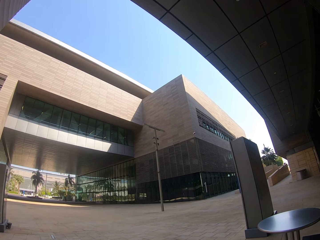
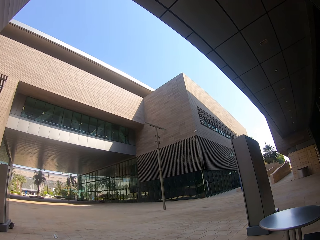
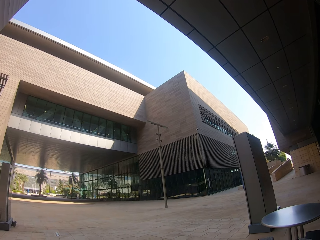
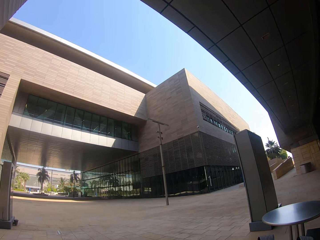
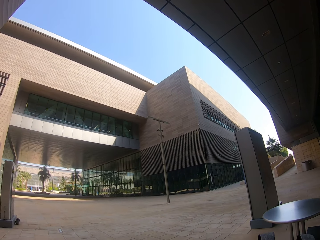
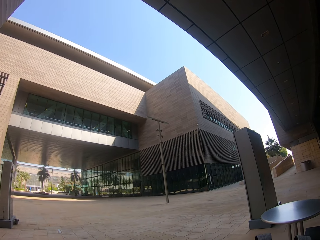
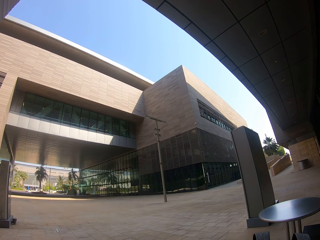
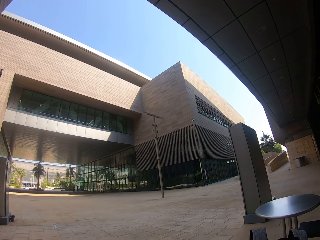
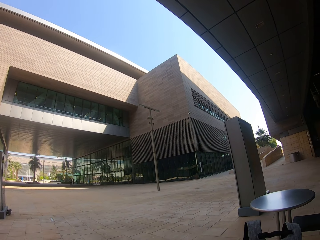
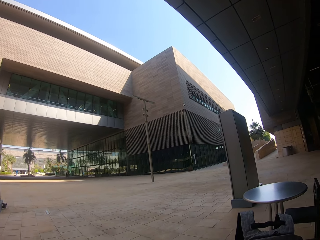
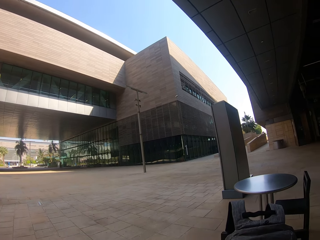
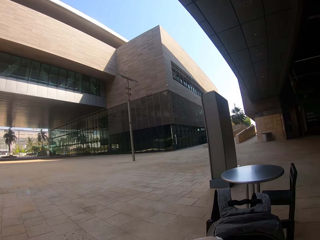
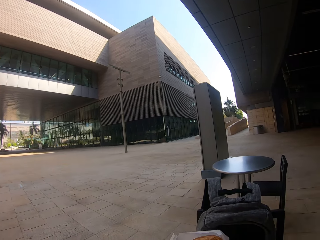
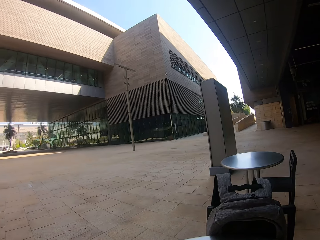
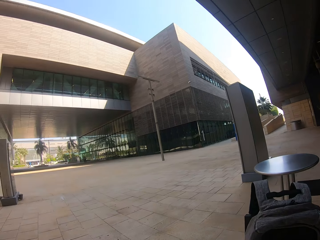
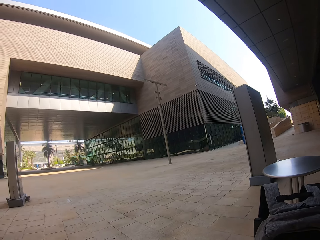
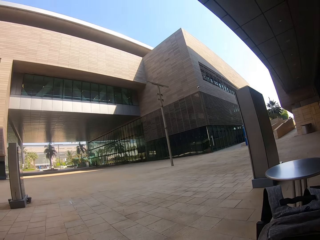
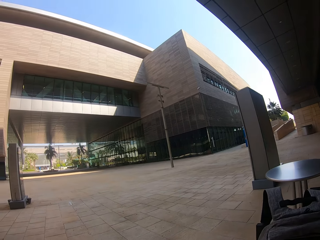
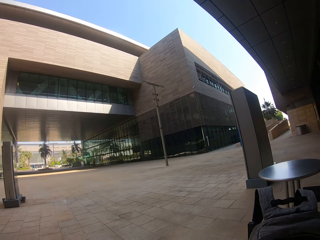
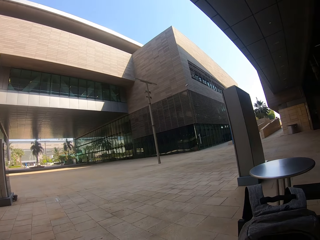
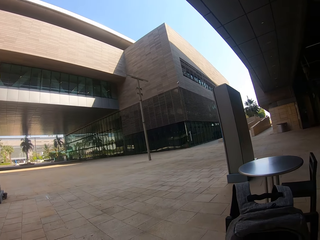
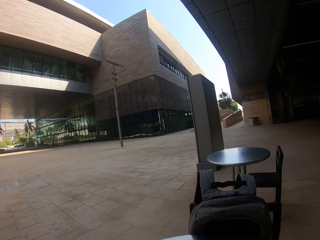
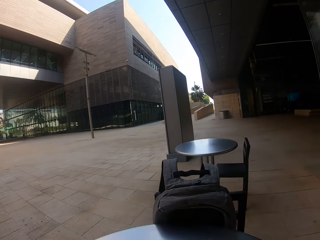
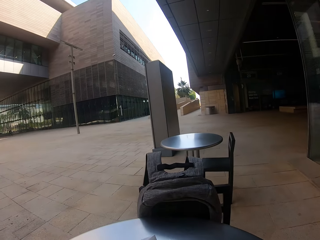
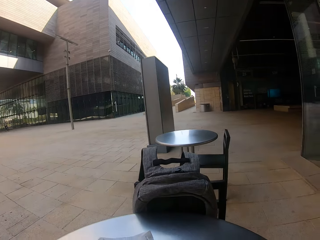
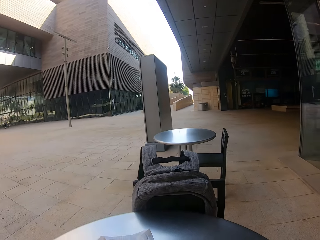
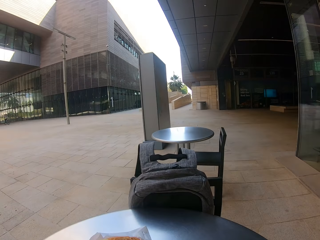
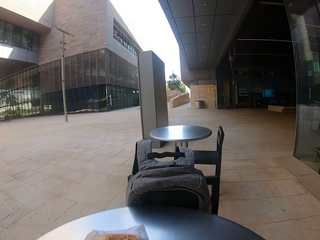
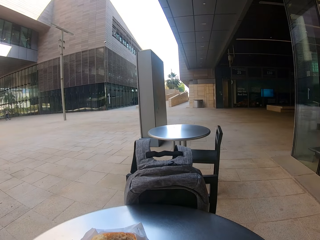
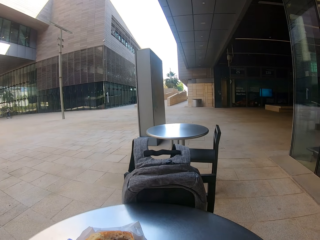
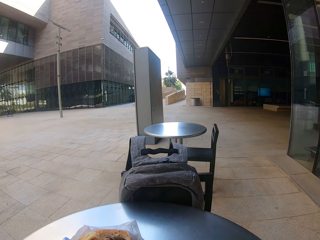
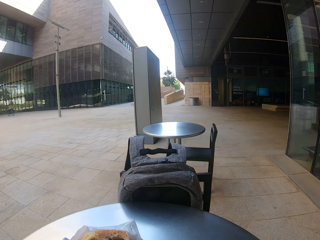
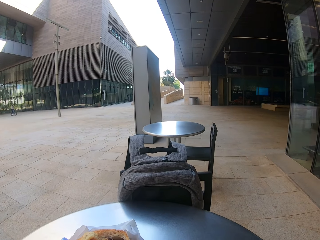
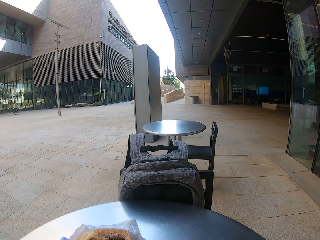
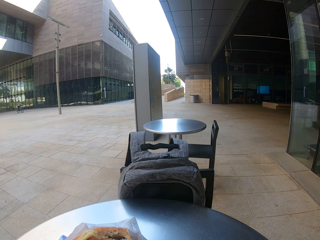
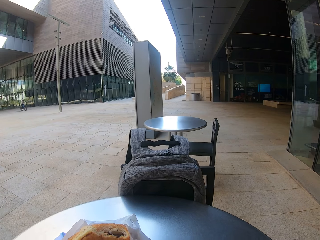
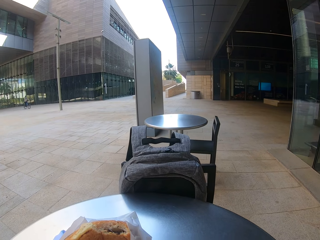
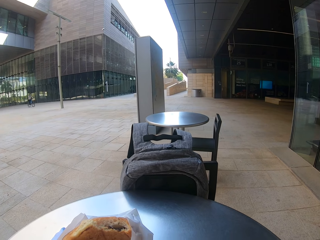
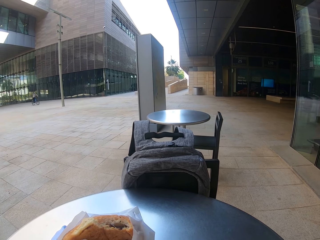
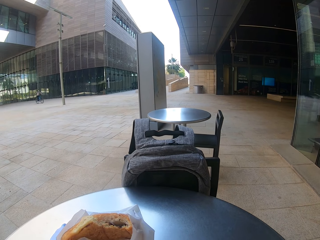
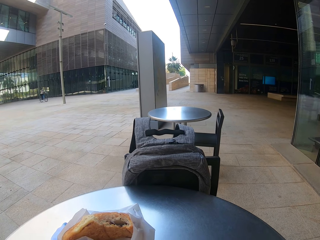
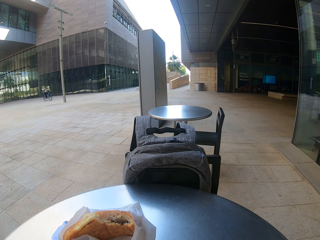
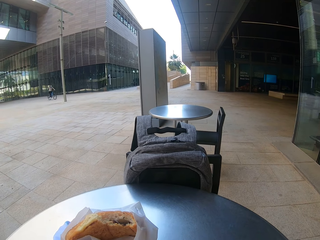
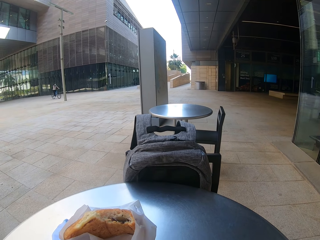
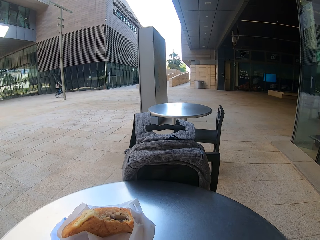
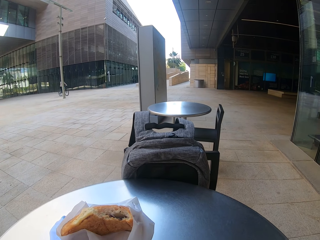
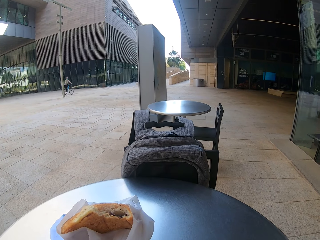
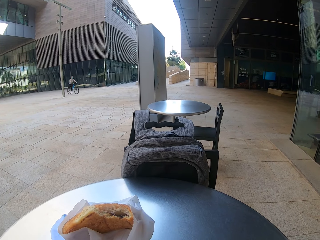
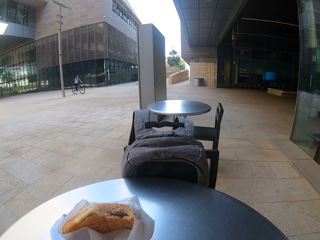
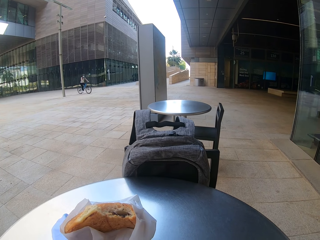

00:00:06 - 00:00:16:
The camera wearer looks around.

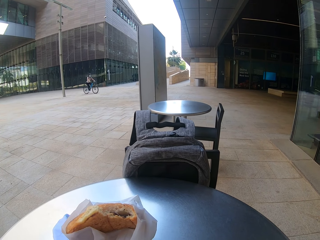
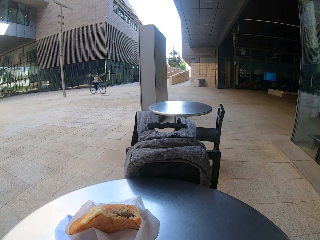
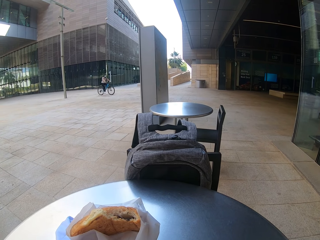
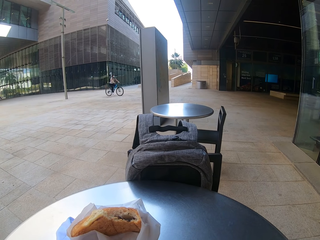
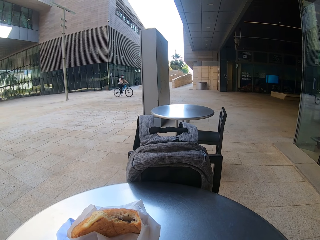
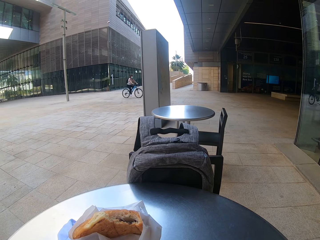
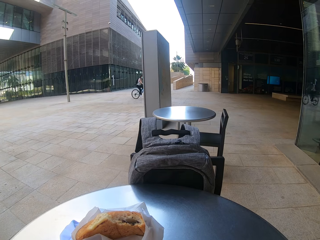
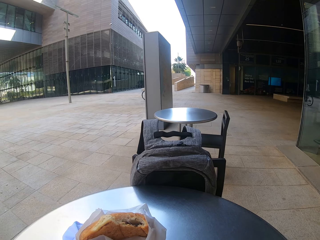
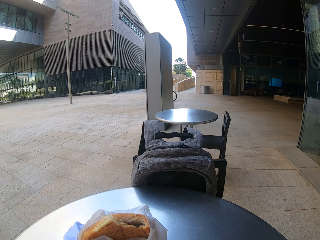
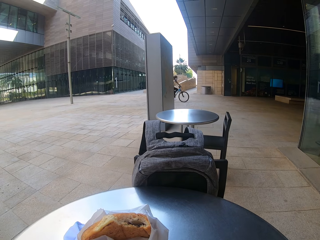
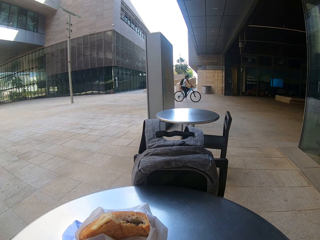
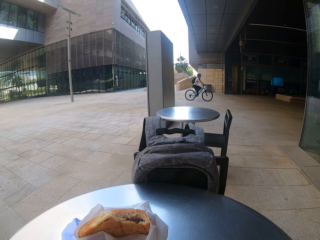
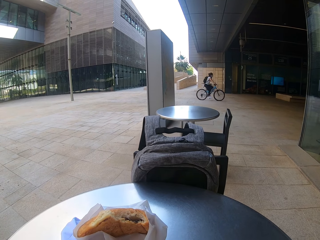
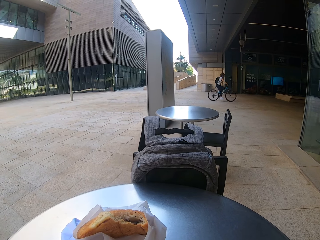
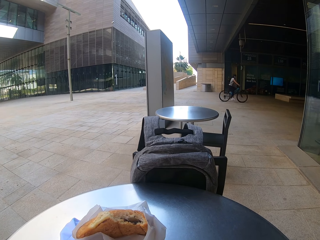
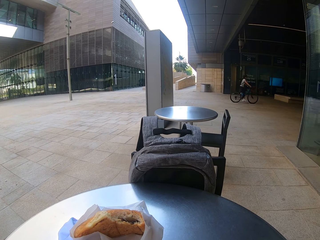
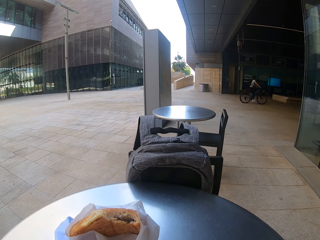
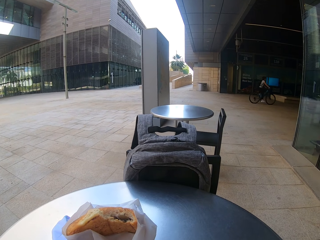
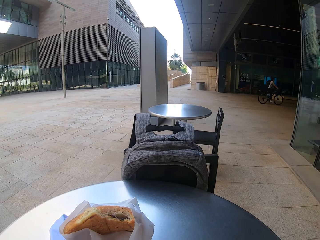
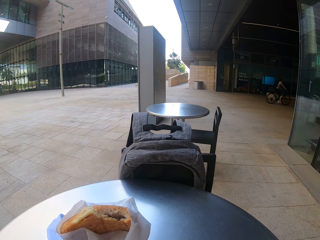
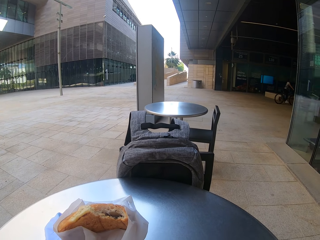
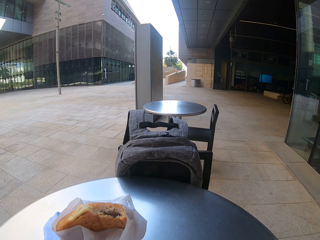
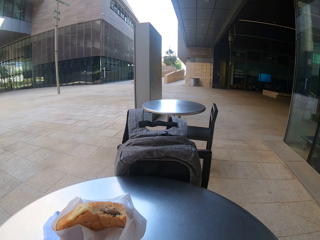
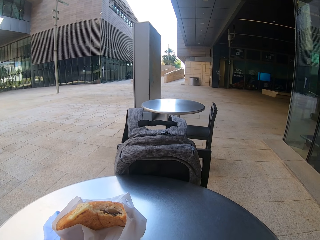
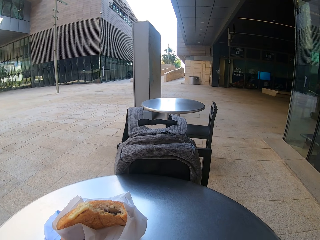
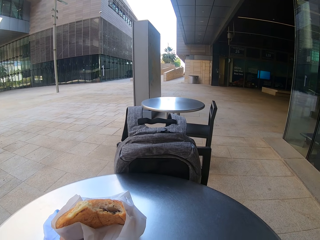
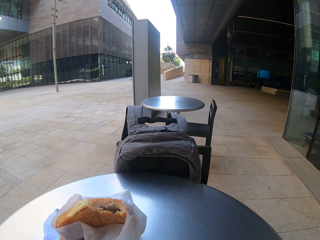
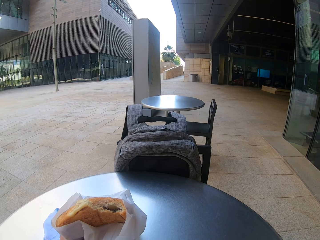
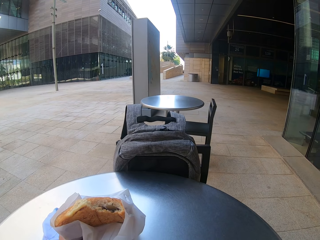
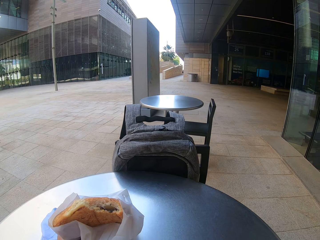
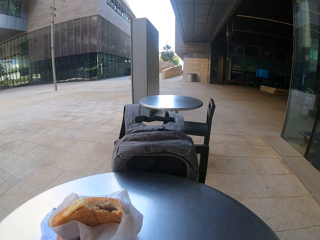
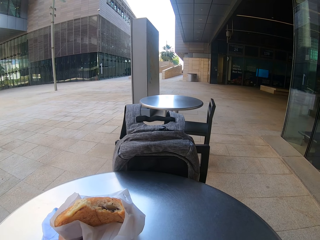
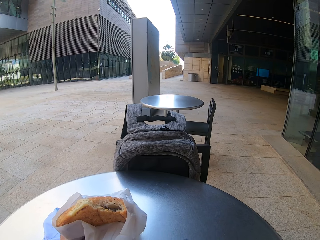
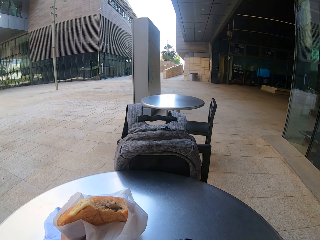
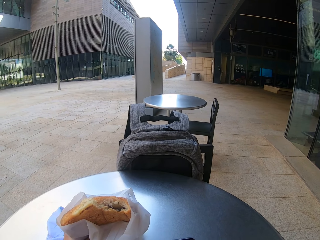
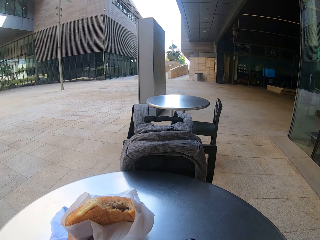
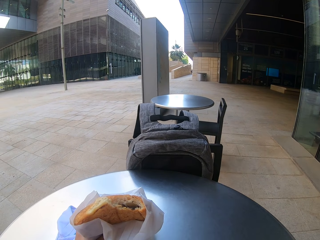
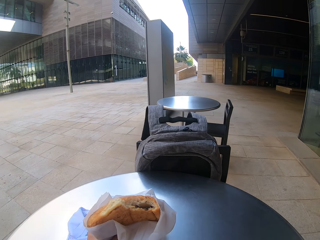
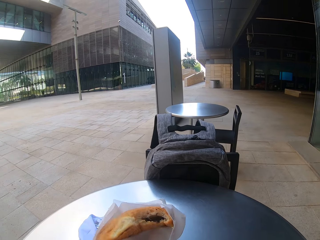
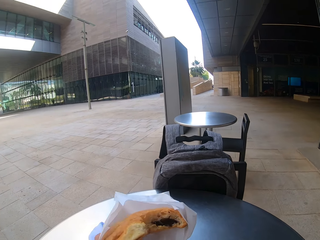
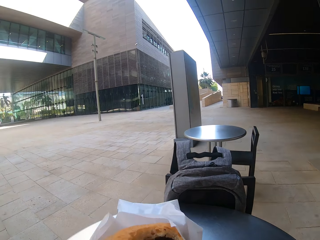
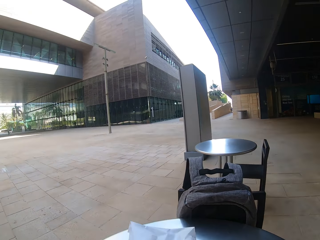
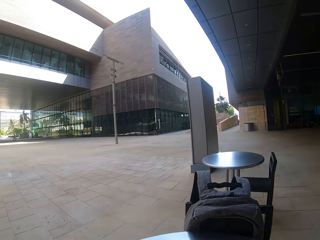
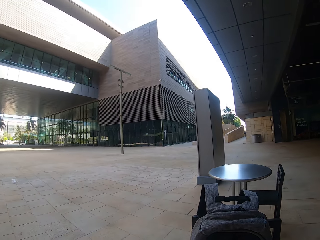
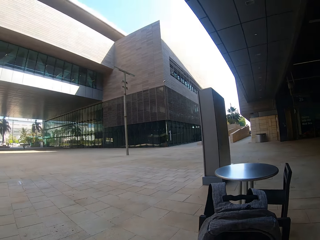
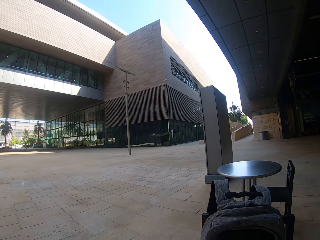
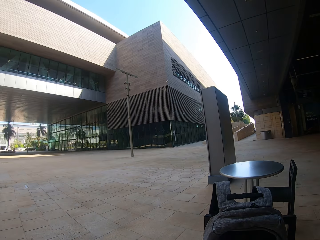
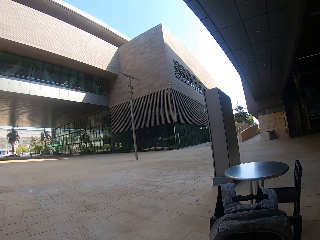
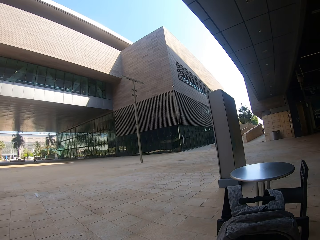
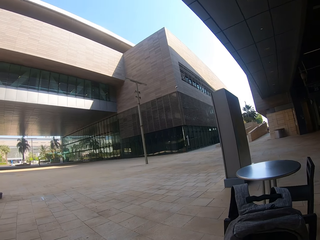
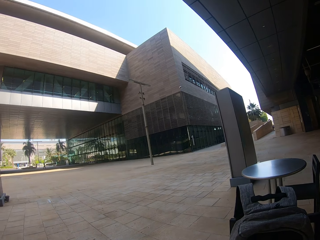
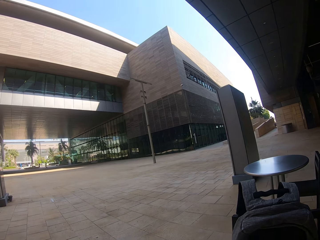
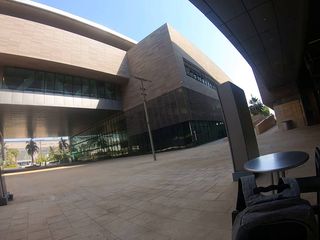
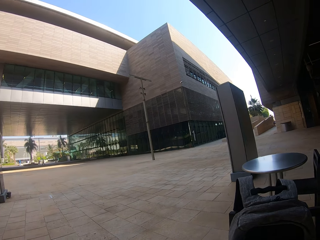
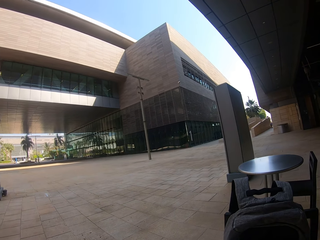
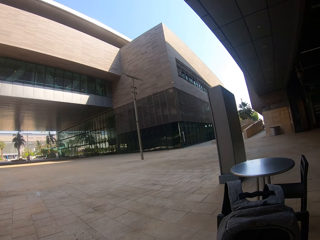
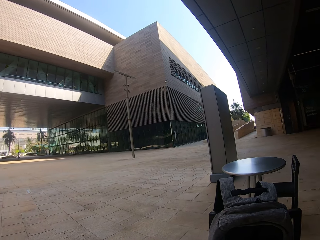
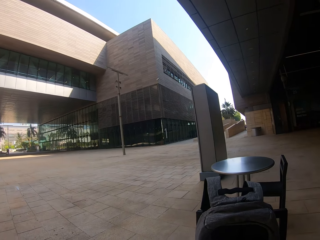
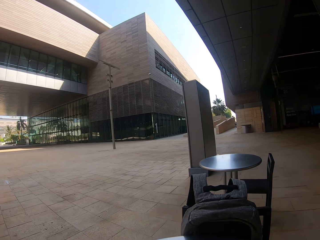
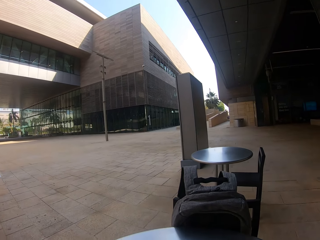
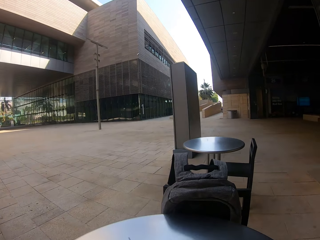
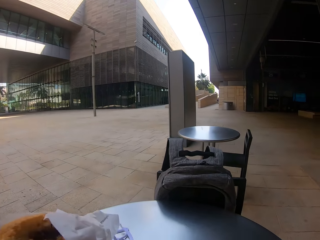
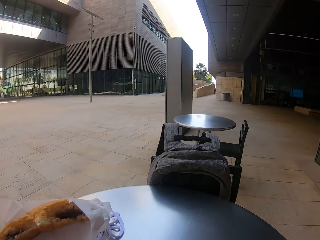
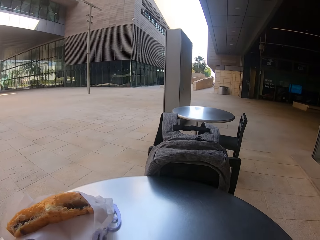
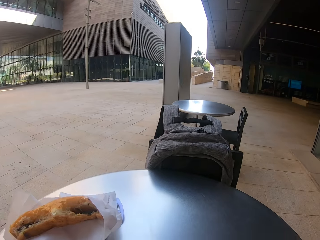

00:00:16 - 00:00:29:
A lady cycles a bicycle in an open space. The camera wearer eats something. They use the phone, bite a snack, and use the phone.
